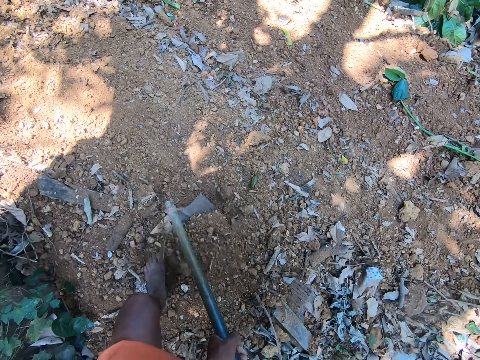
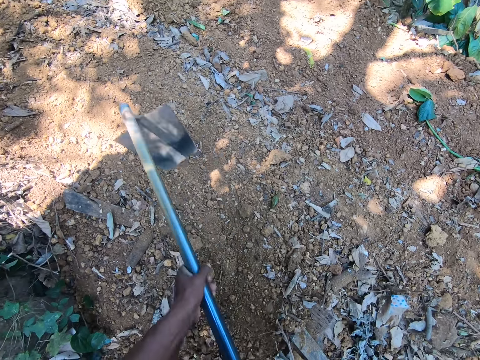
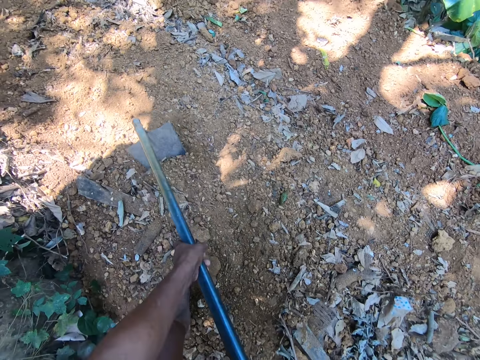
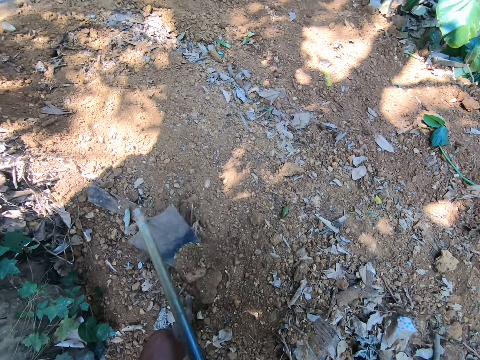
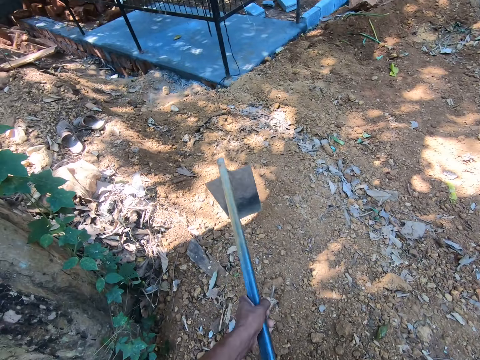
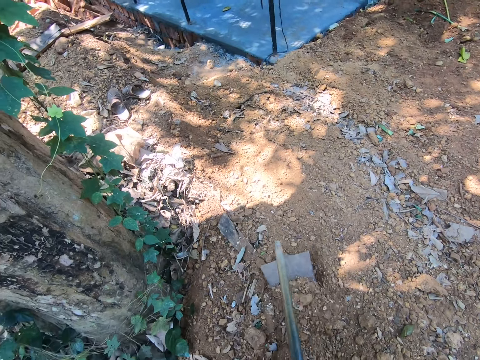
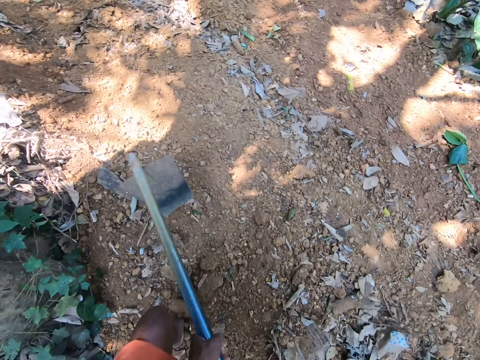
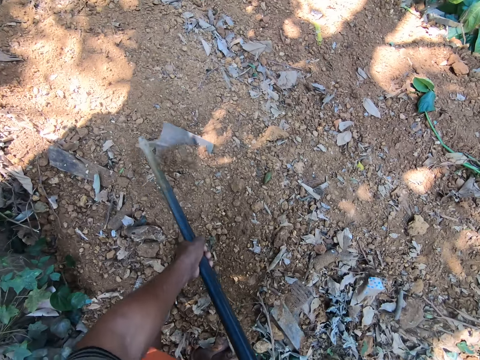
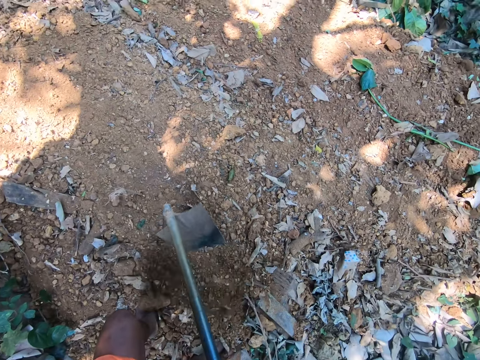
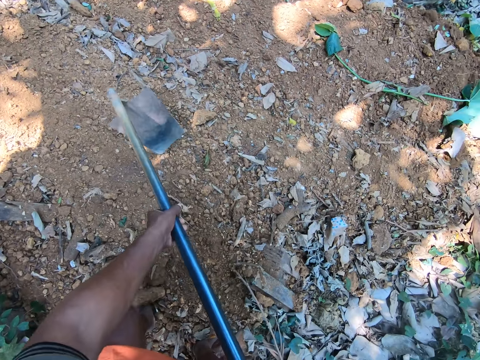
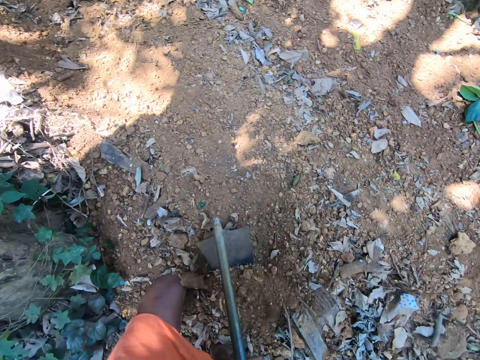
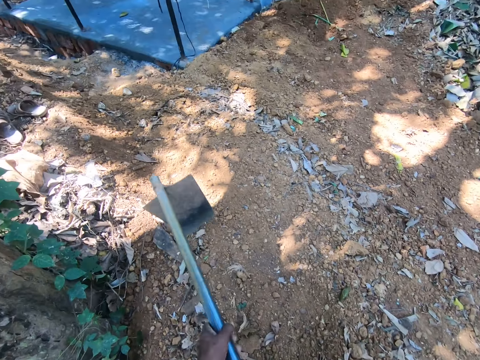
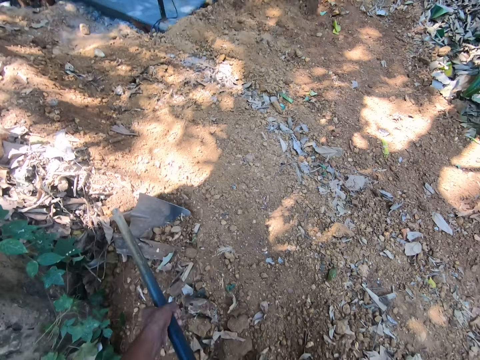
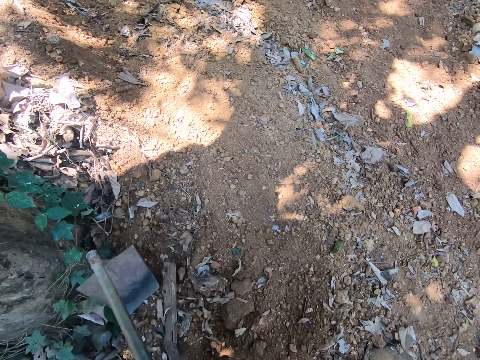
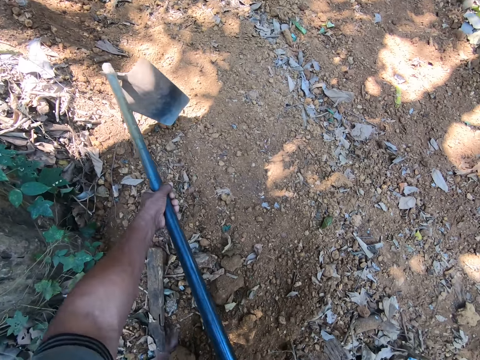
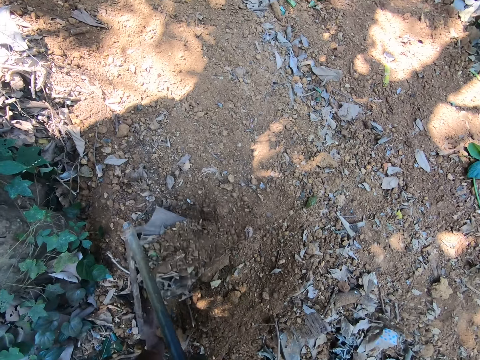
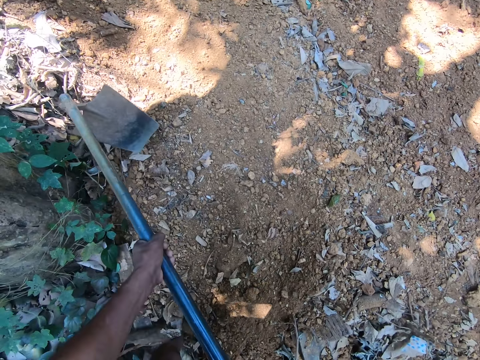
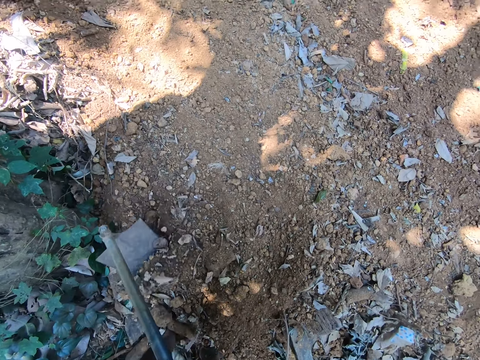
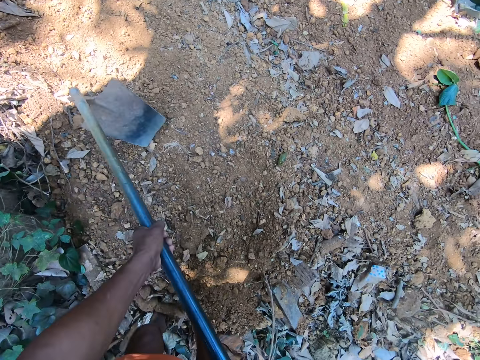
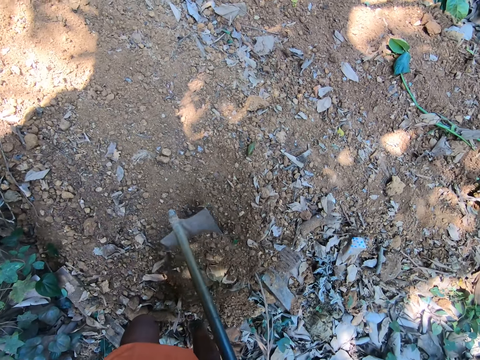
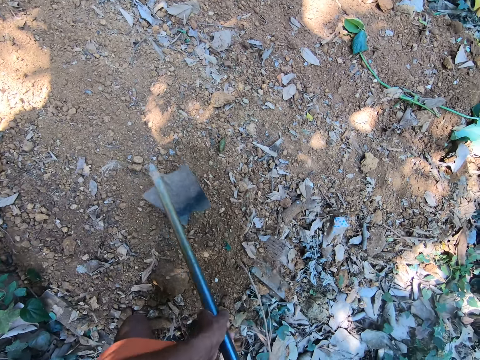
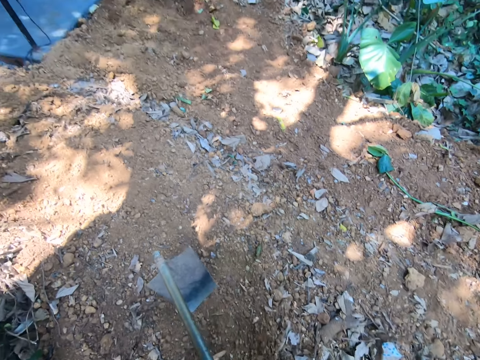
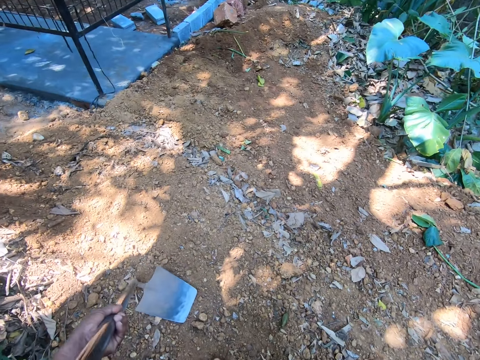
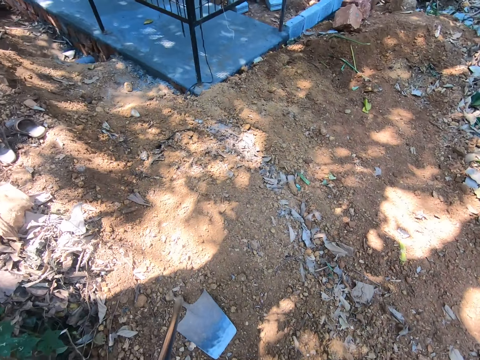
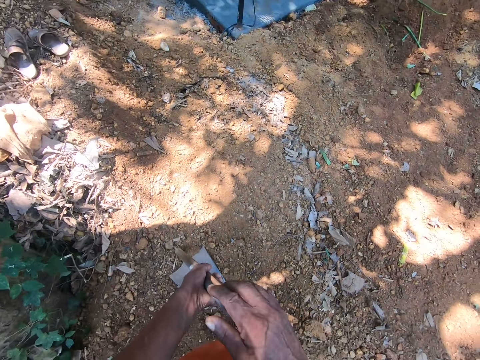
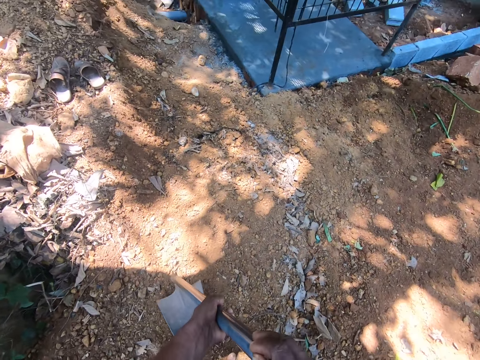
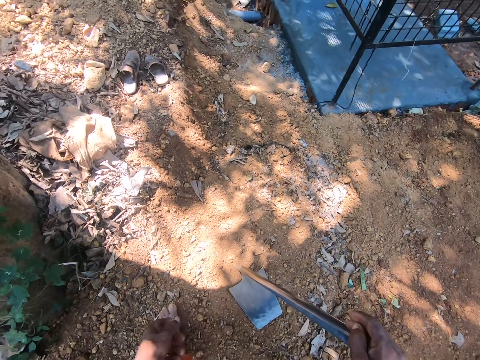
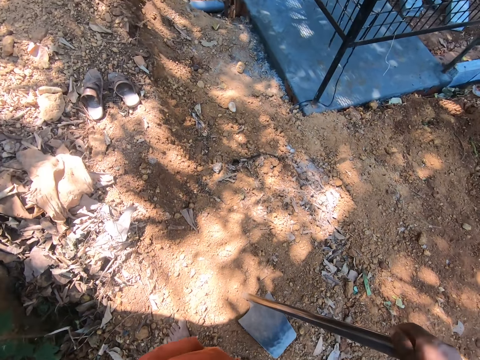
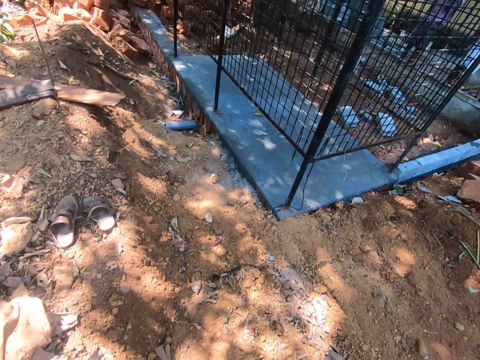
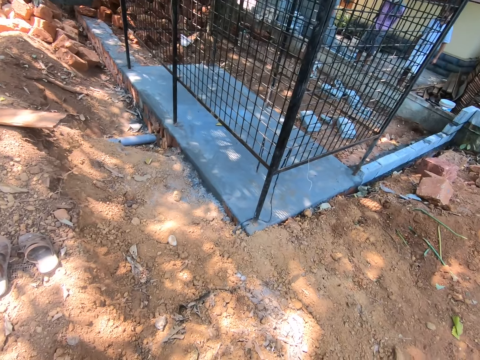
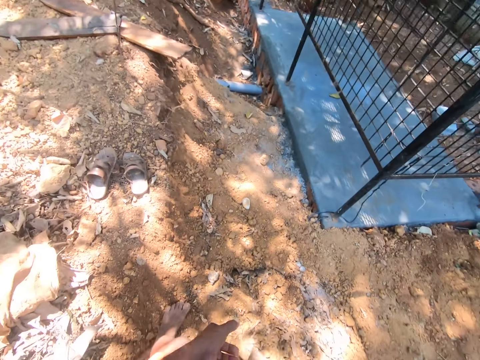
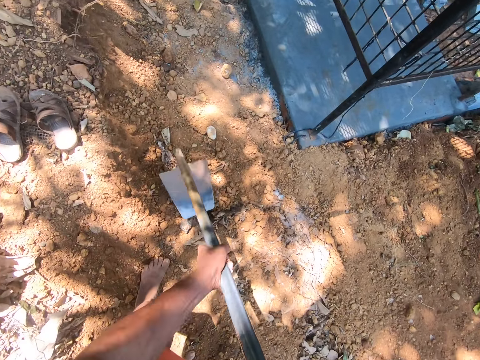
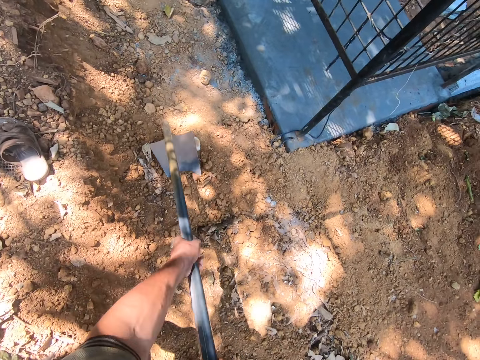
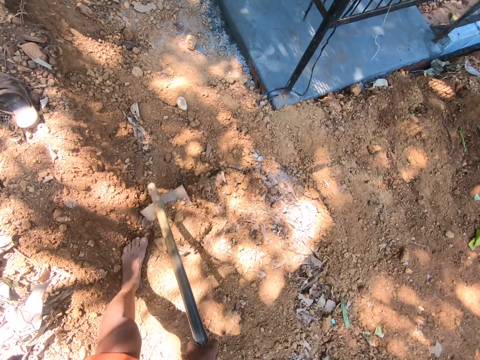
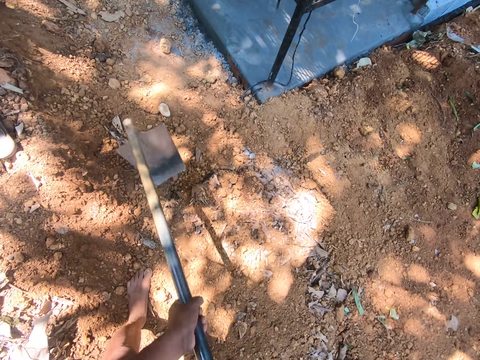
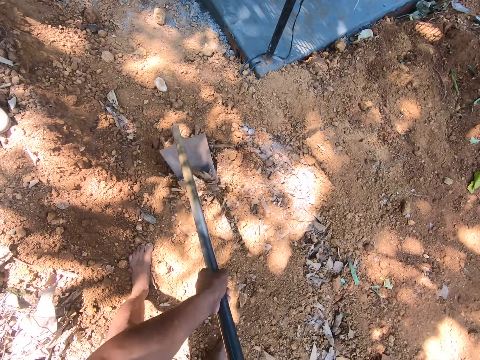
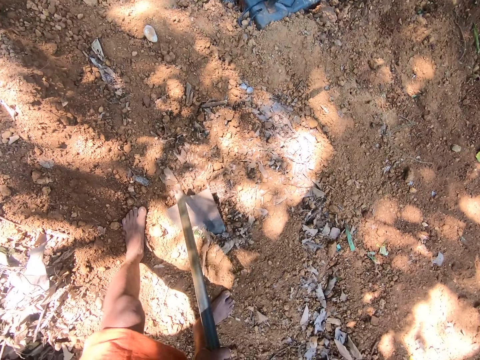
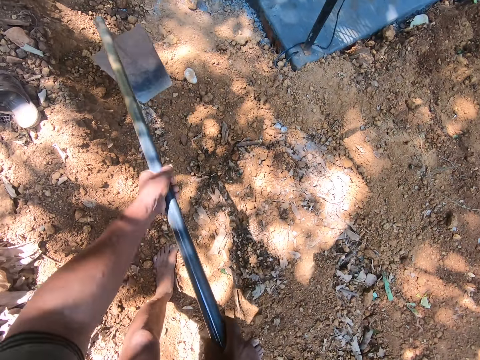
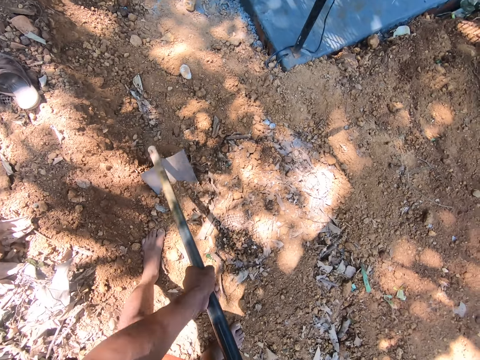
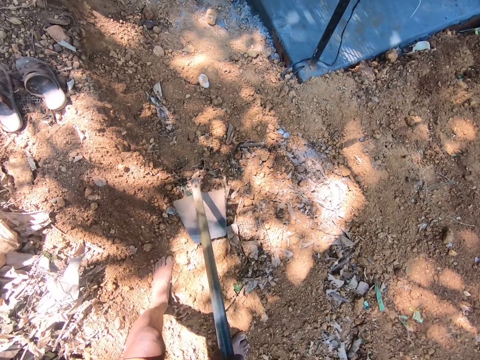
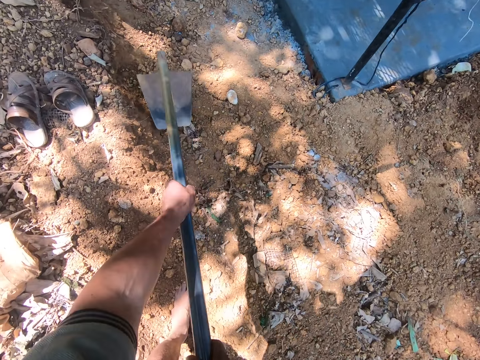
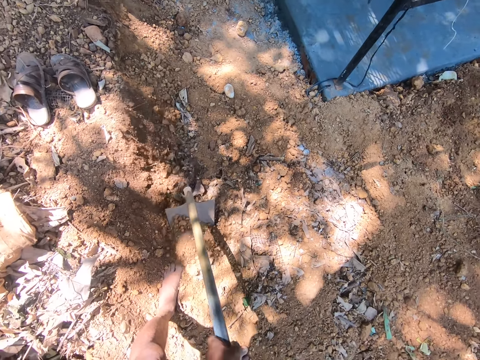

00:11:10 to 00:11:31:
The camera wearer moves the hoe on the ground with both hands. He holds the hoe on the ground with his right hand. He hoes the ground with the hoe in both hands.

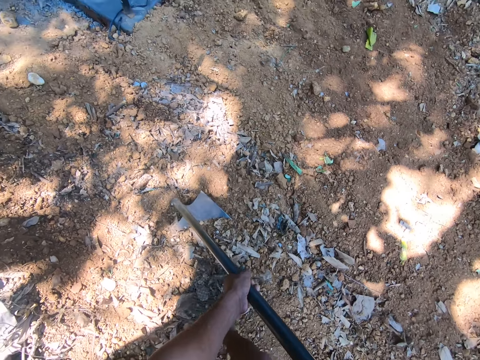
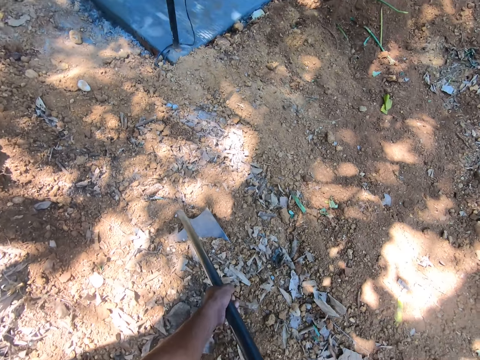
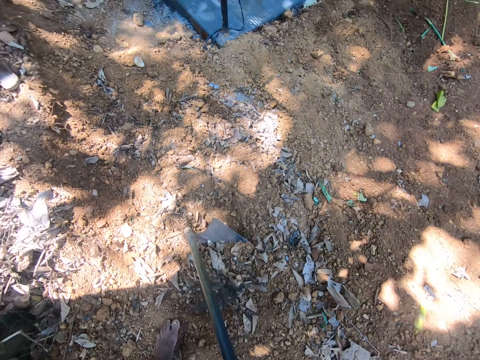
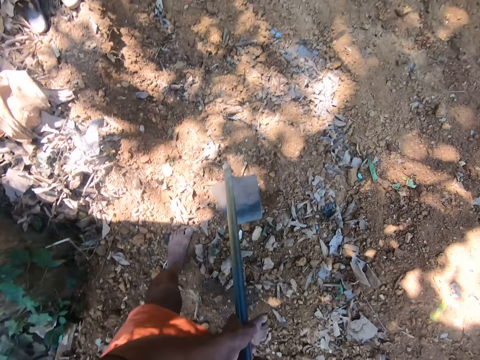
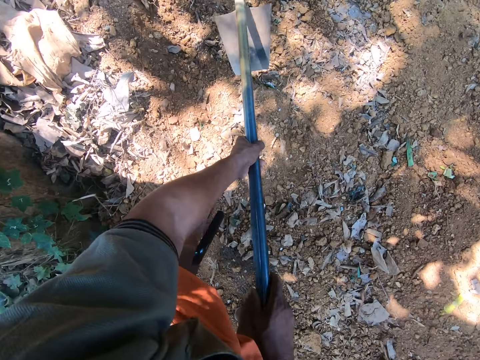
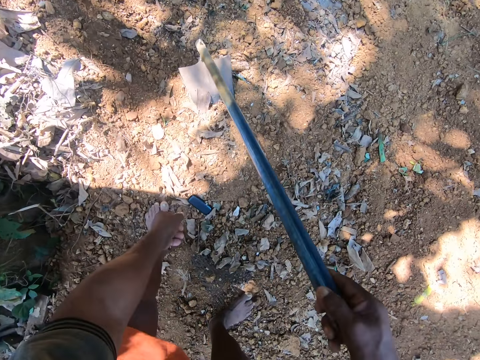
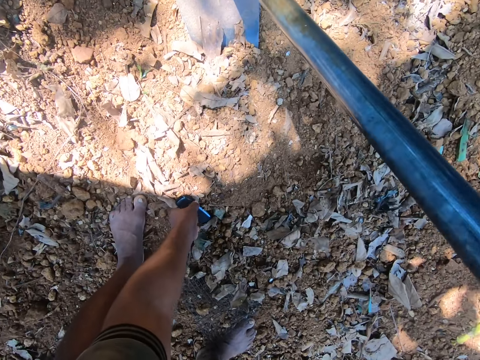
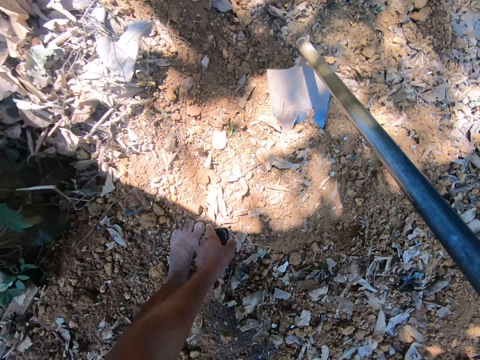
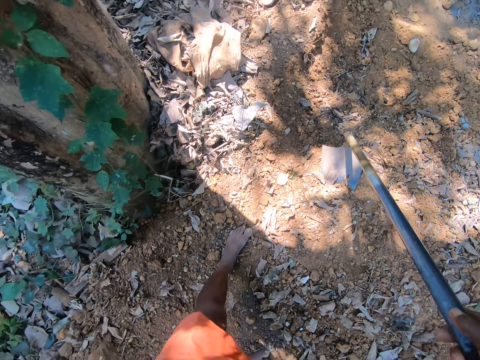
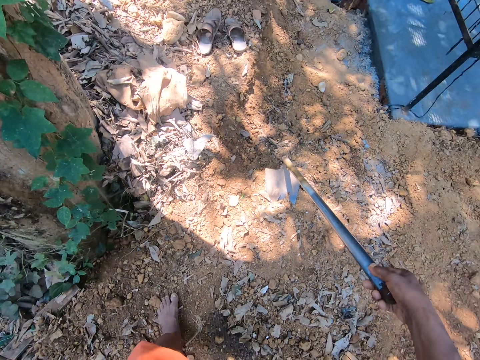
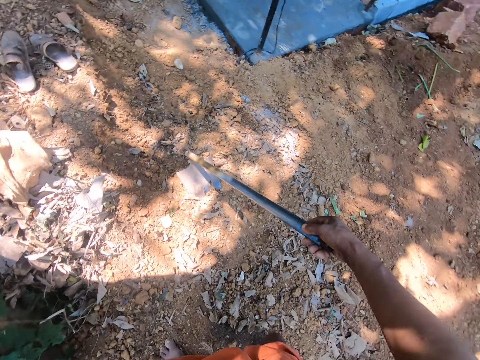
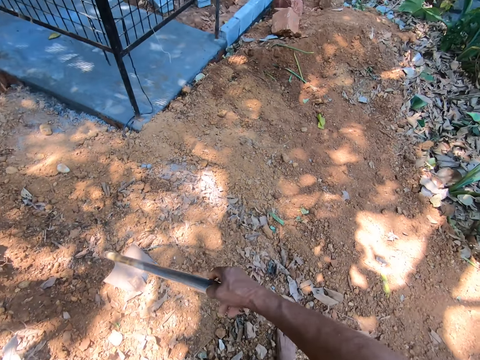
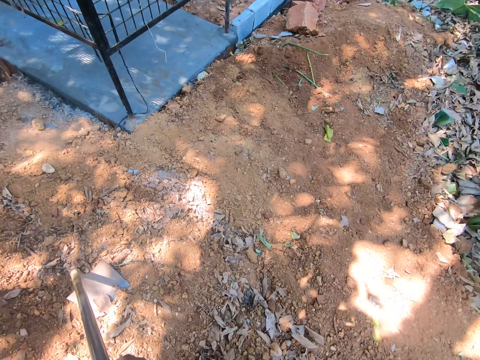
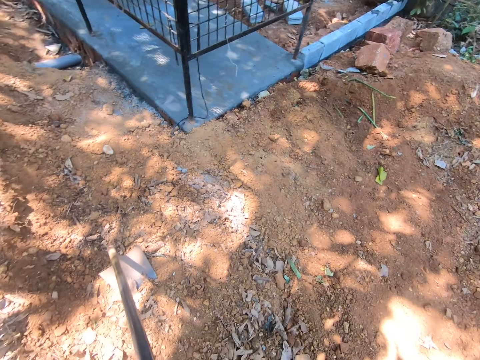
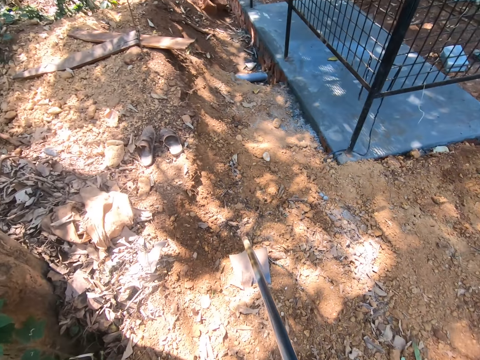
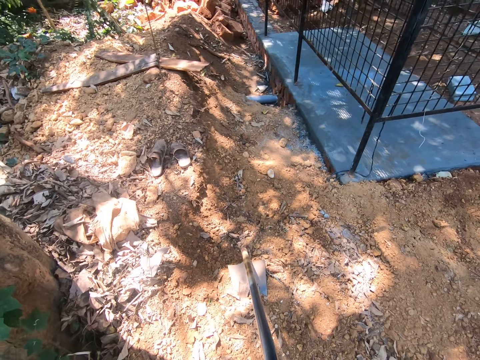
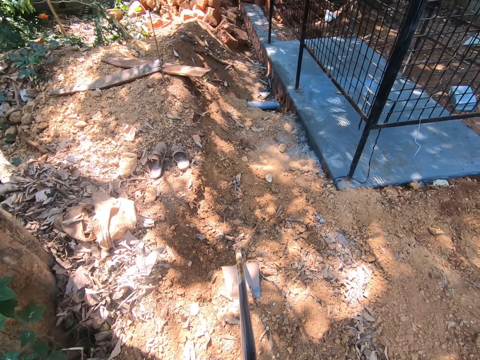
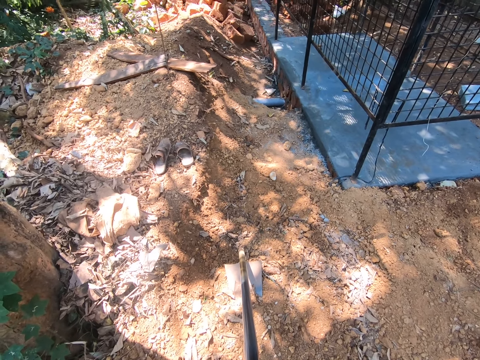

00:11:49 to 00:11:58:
The camera wearer hoes the ground with the hoe in both hands. He holds the hoe on the ground with his right hand. He picks up a phone from the ground with his left hand.
